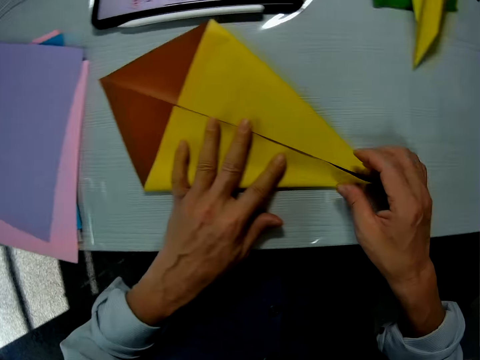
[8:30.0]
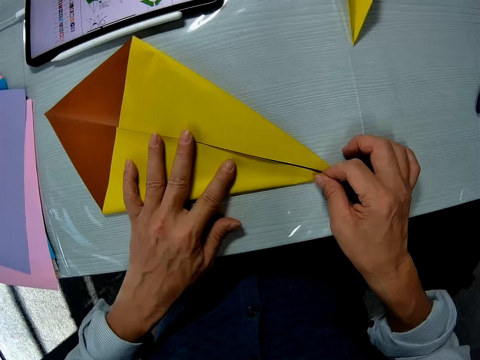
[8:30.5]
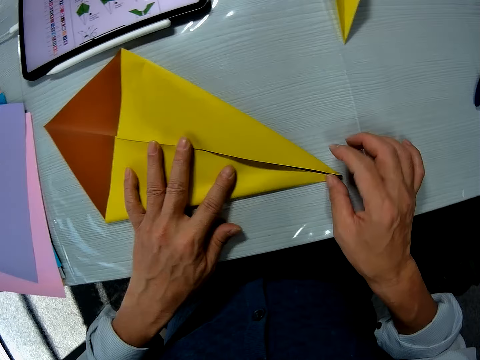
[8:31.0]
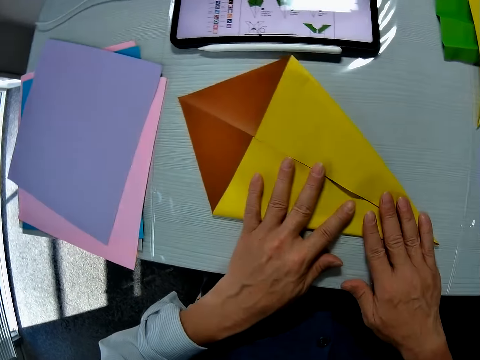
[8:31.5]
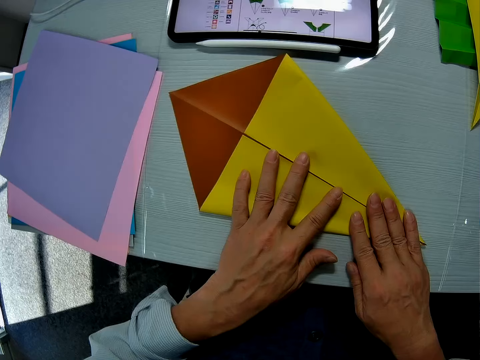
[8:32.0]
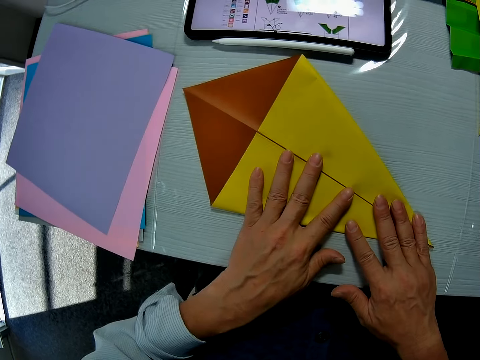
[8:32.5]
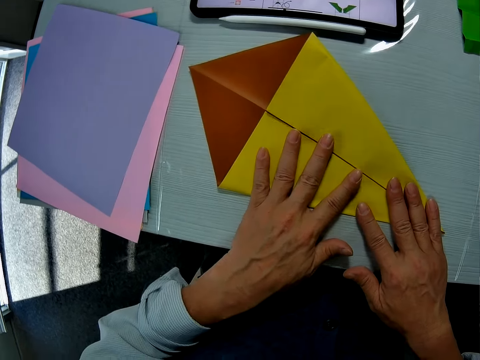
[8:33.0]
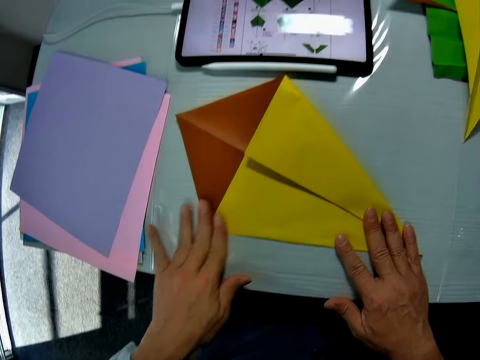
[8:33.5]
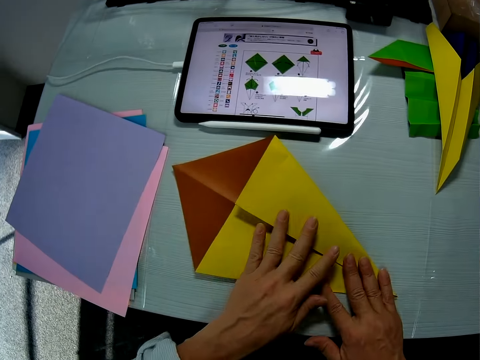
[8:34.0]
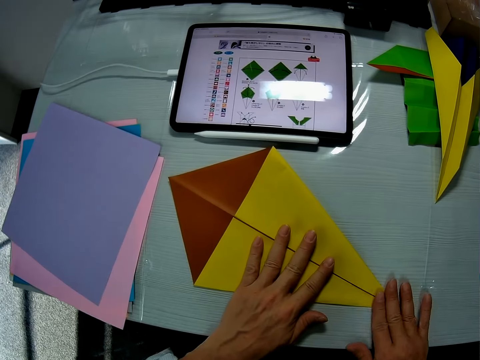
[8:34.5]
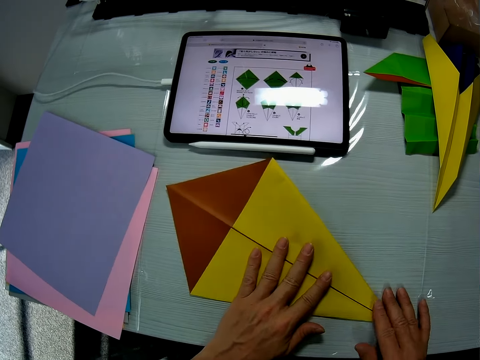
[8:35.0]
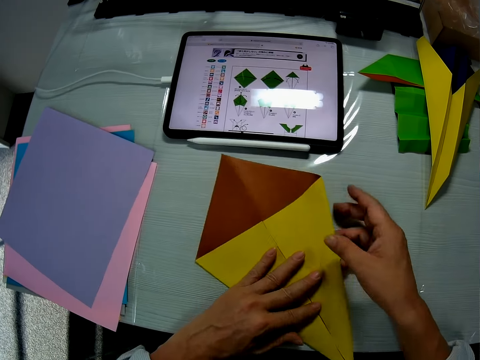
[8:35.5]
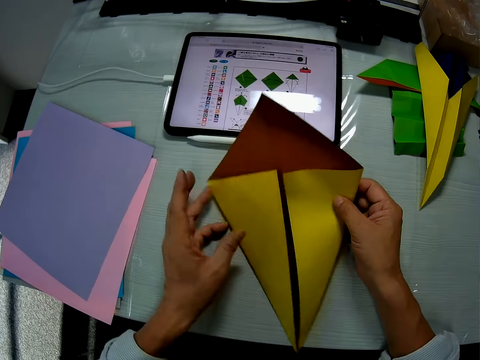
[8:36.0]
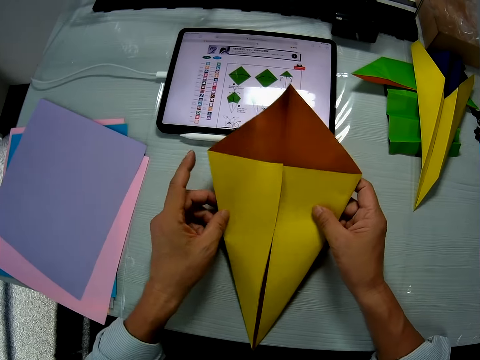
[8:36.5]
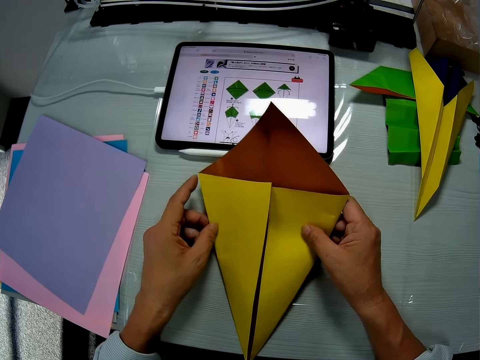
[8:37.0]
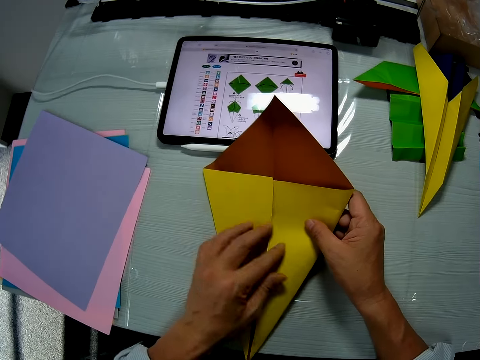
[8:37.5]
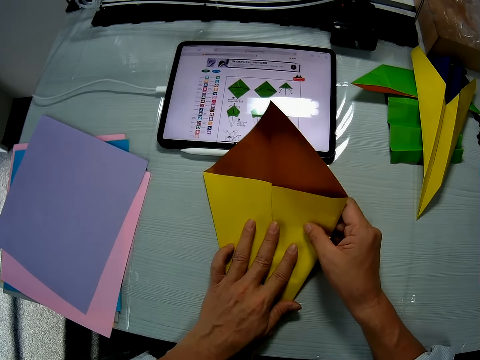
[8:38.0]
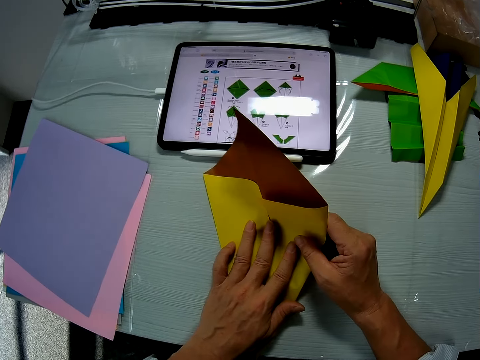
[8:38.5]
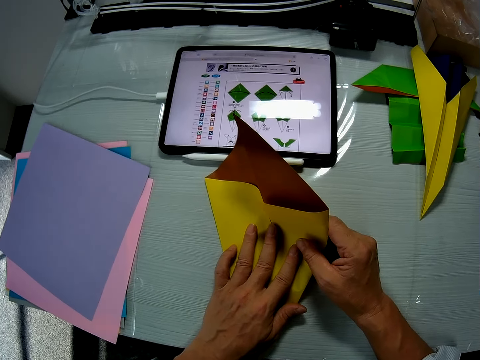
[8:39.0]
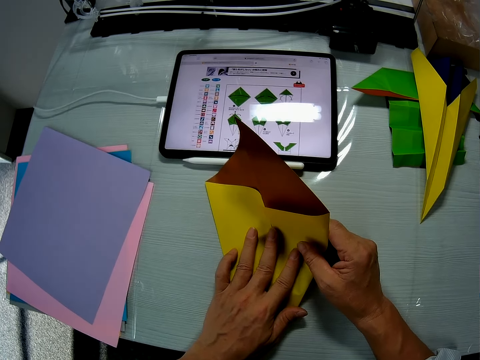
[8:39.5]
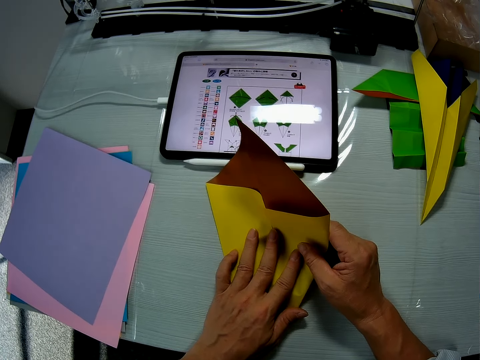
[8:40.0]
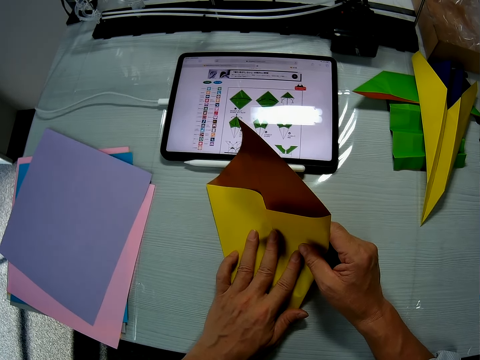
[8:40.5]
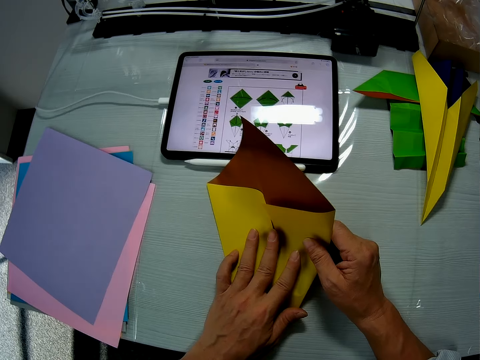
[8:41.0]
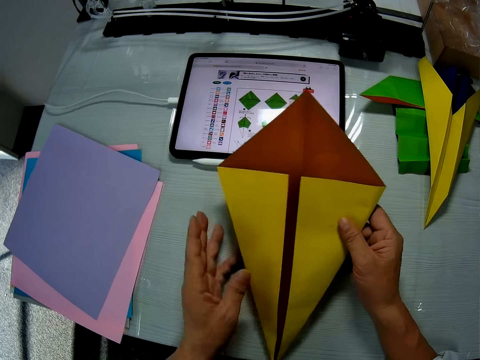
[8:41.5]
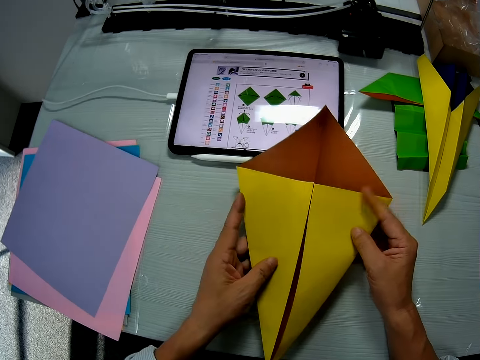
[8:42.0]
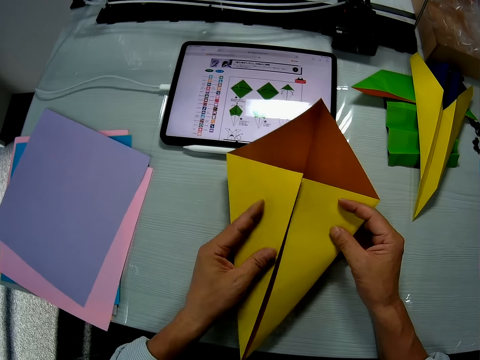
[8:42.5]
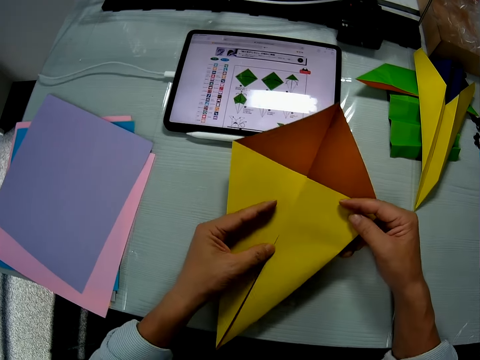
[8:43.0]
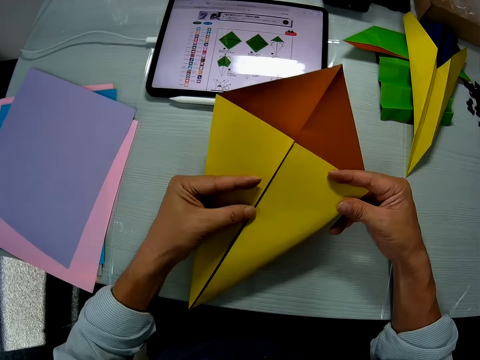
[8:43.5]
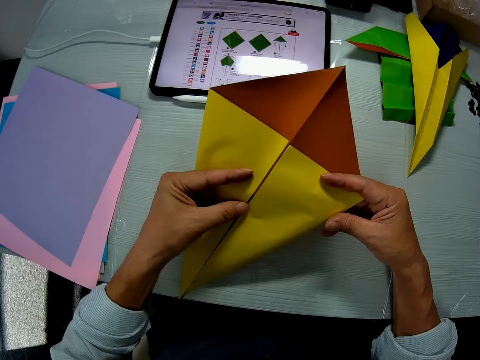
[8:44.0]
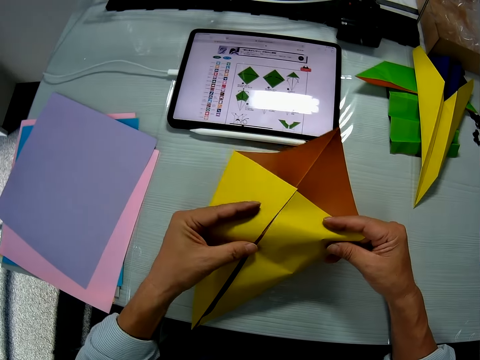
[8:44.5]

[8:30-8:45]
The camera wearer turns the paper. They look at the paper.

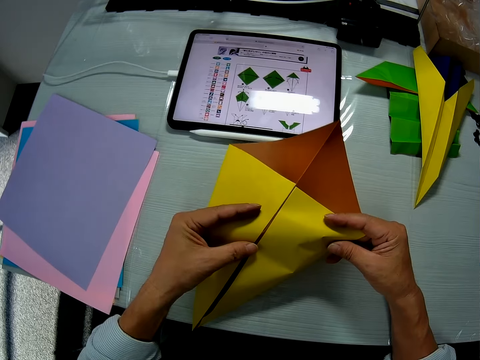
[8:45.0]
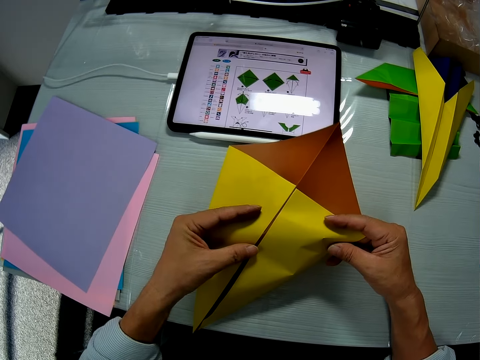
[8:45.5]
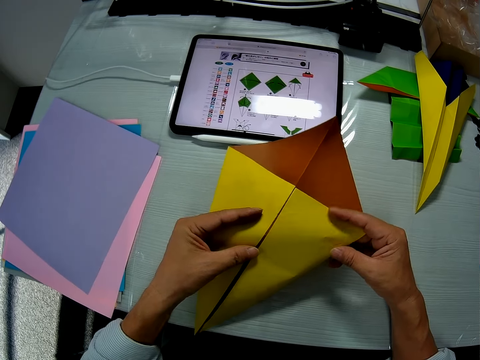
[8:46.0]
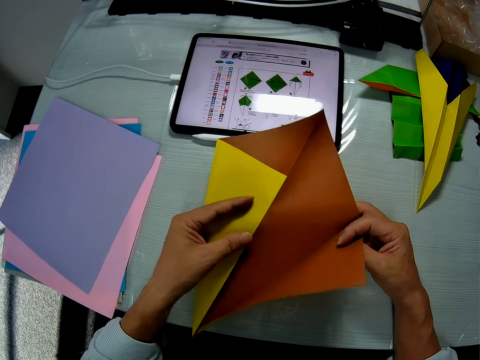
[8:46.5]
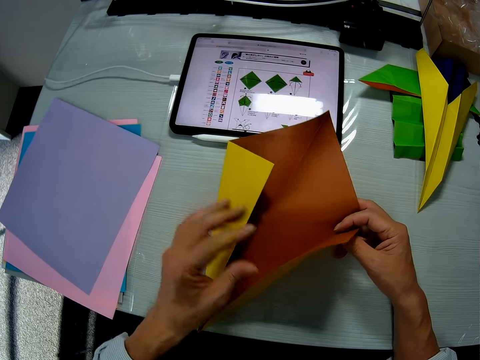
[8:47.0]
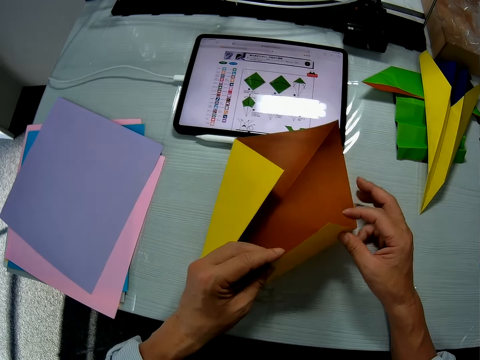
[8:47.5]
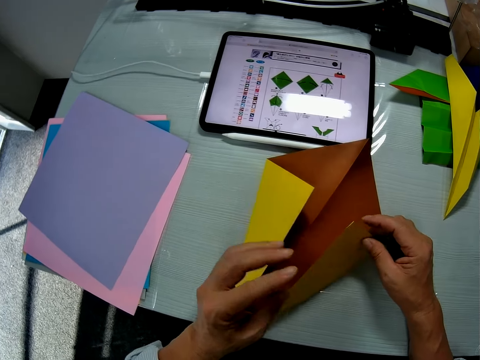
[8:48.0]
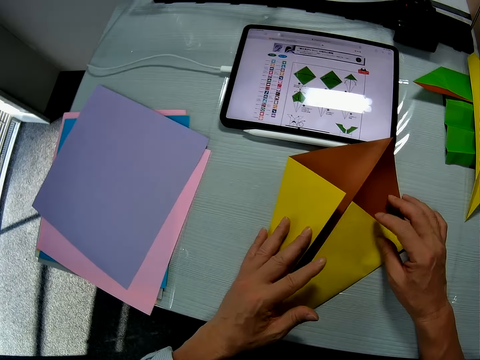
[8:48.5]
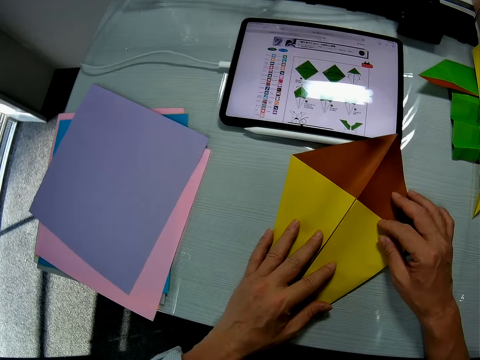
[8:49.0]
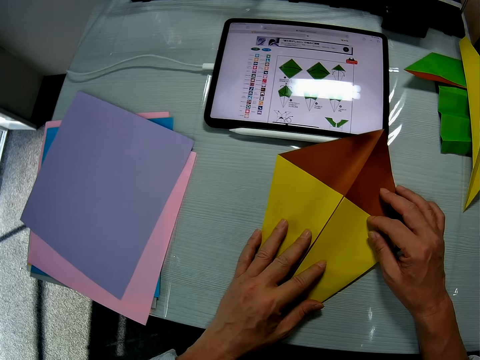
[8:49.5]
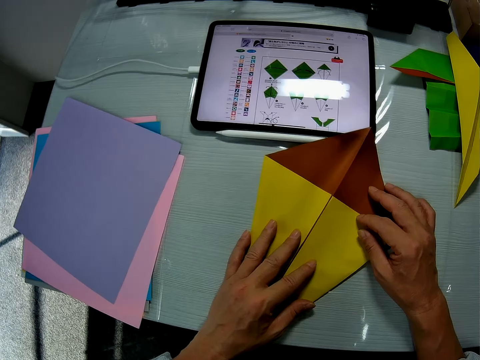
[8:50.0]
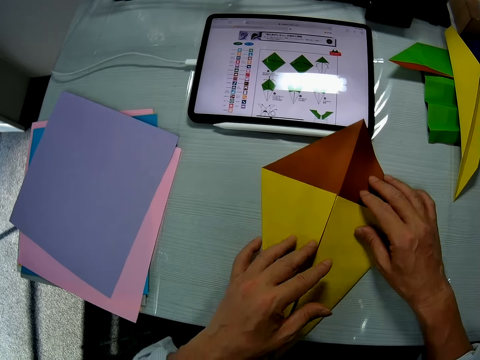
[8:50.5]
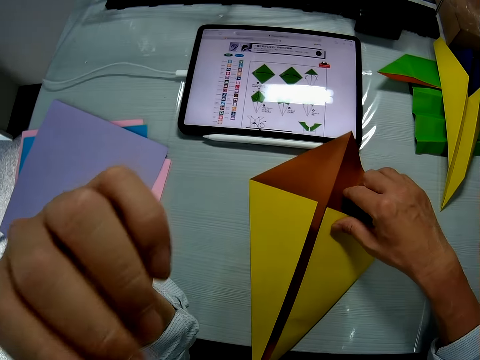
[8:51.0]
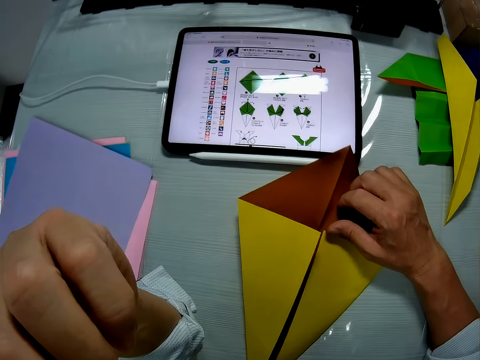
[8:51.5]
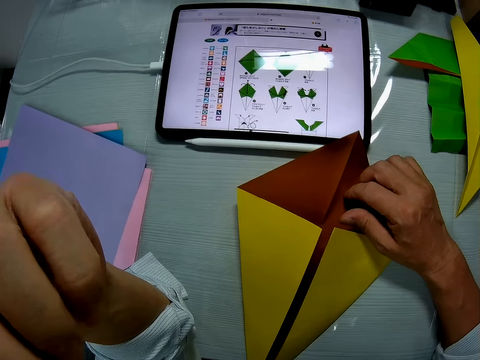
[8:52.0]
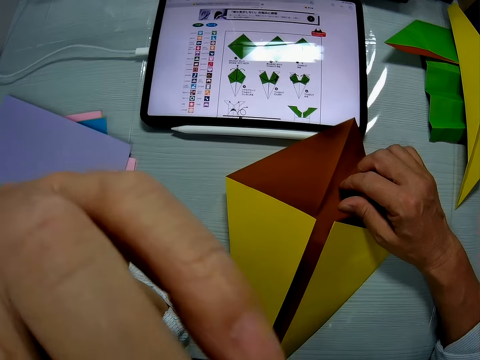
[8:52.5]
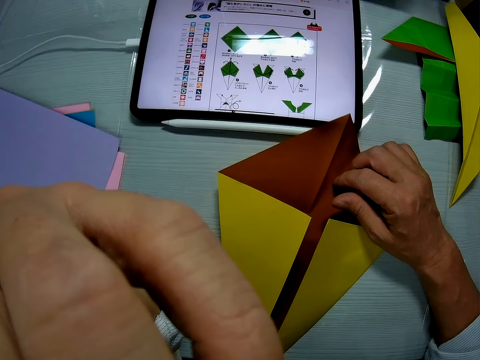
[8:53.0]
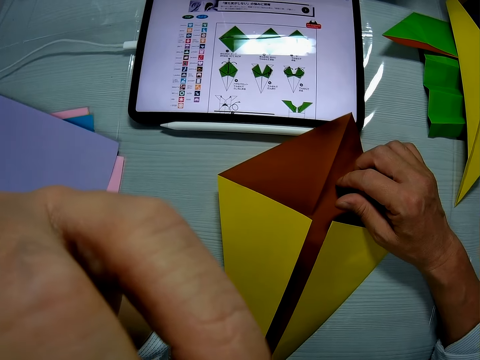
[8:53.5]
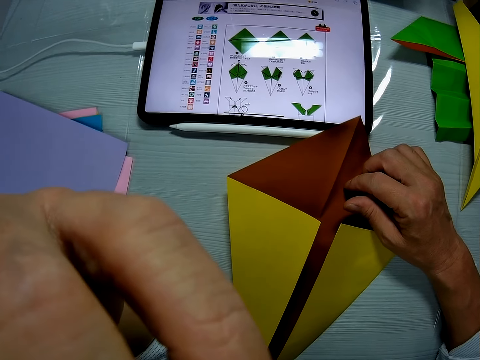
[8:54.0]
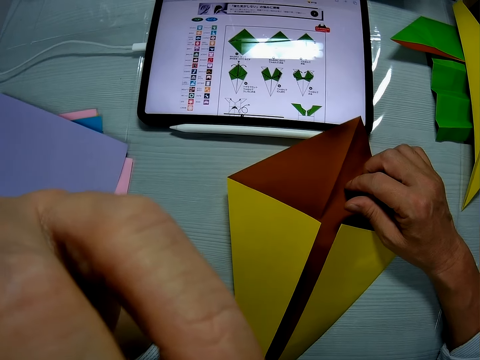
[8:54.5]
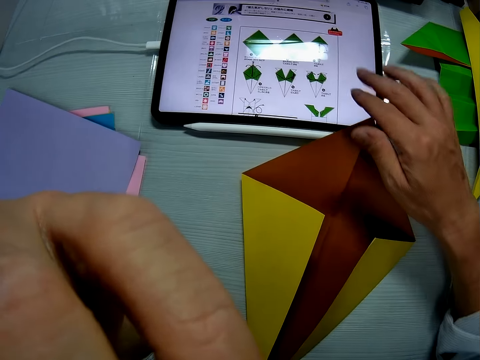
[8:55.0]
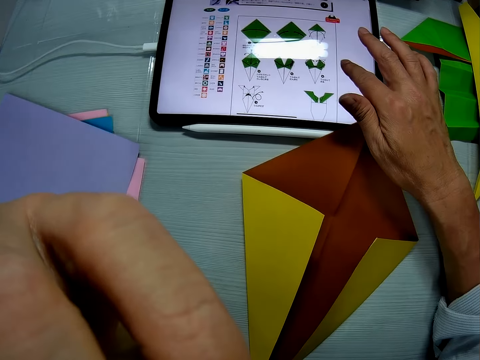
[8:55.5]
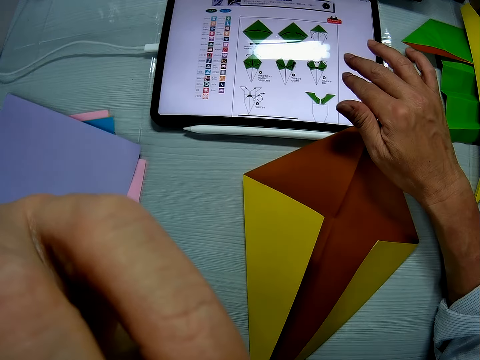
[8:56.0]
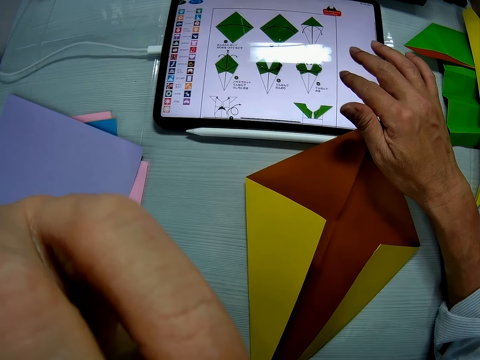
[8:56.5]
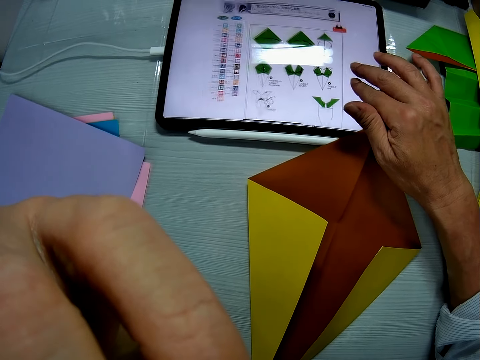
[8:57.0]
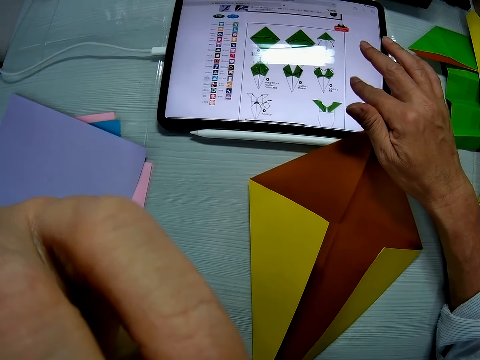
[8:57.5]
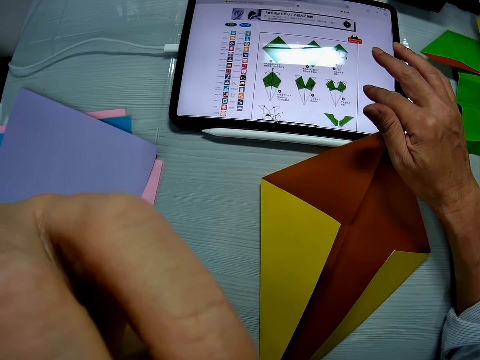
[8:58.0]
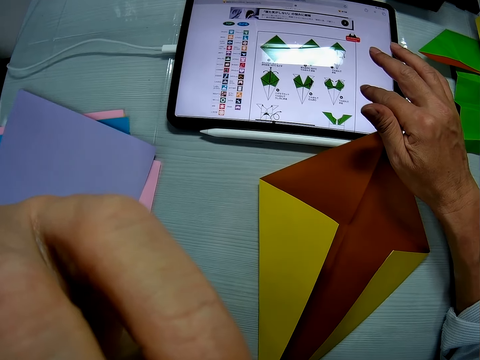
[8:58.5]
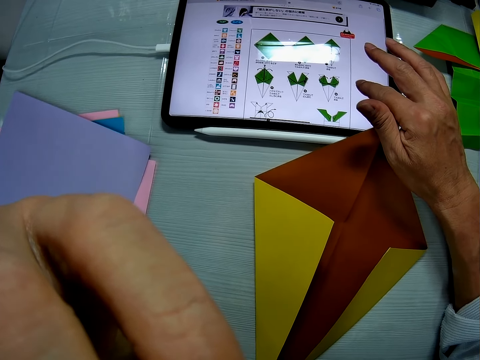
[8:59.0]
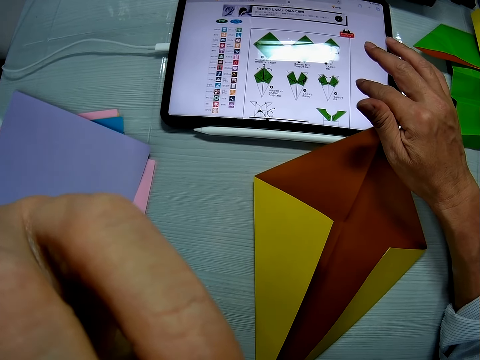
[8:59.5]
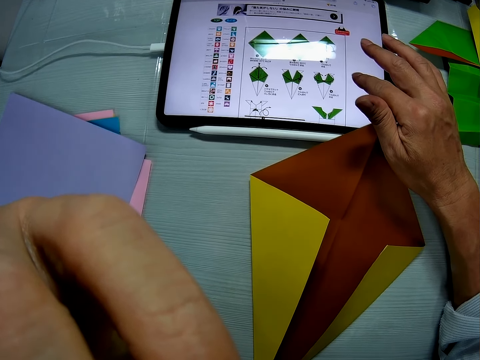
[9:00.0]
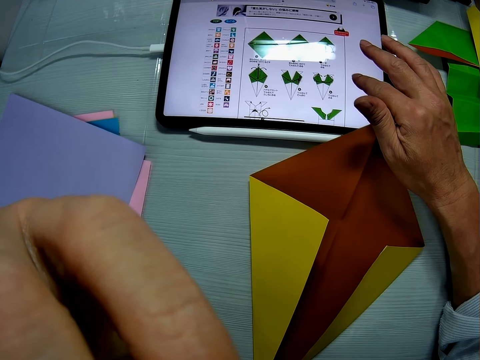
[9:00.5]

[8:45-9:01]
The camera wearer scratches his face. He touches his face with his left hand. He scrolls the tablet. He uses the tablet on the table with his right hand.
